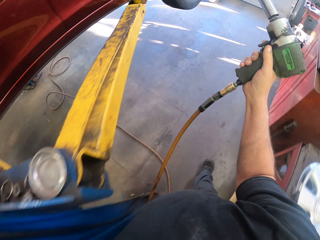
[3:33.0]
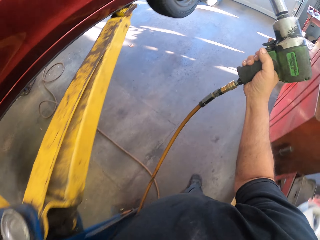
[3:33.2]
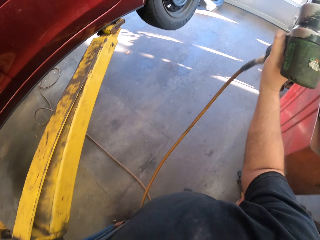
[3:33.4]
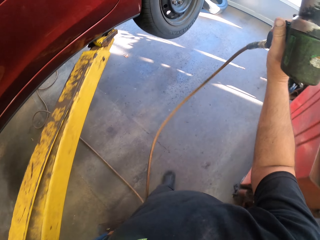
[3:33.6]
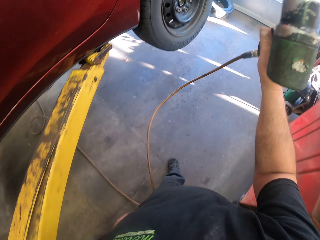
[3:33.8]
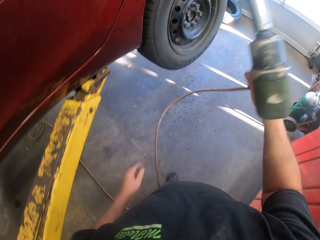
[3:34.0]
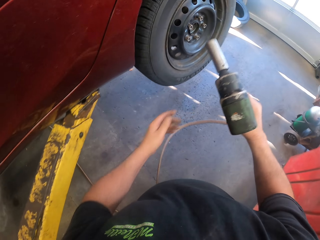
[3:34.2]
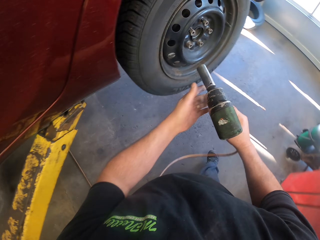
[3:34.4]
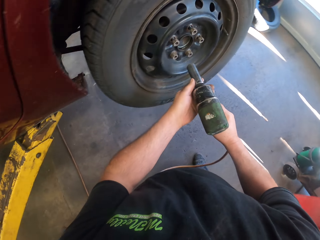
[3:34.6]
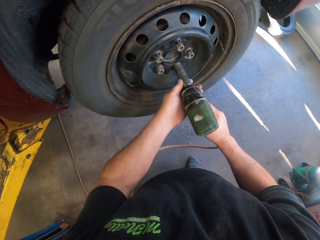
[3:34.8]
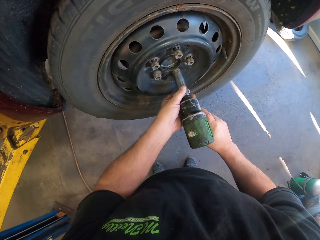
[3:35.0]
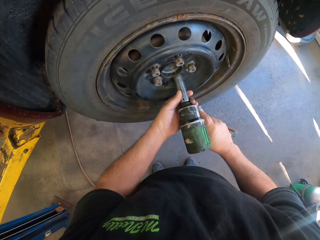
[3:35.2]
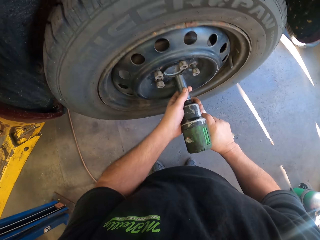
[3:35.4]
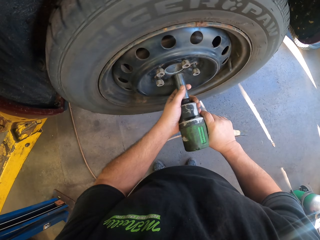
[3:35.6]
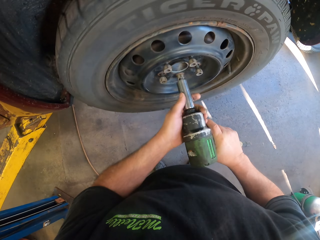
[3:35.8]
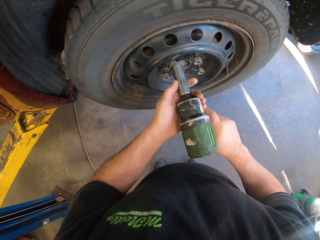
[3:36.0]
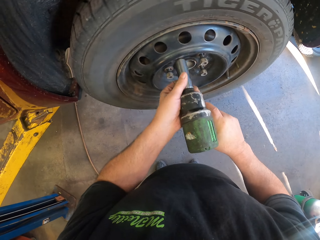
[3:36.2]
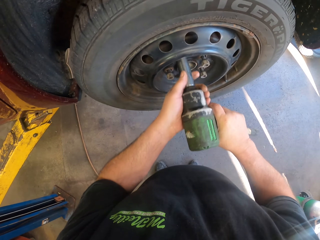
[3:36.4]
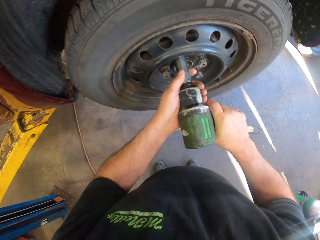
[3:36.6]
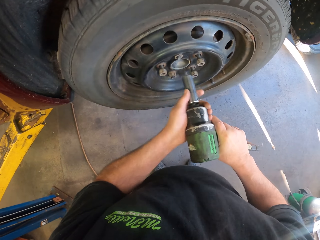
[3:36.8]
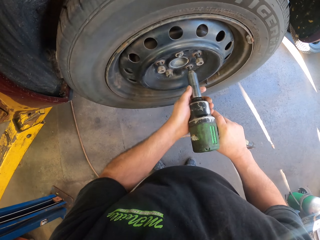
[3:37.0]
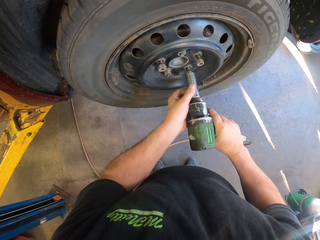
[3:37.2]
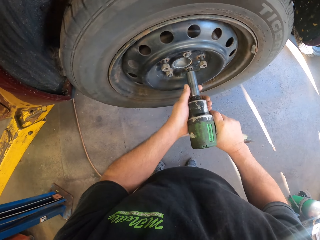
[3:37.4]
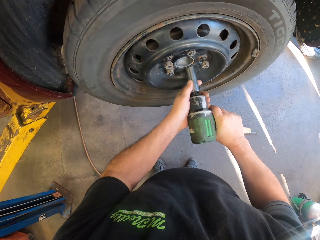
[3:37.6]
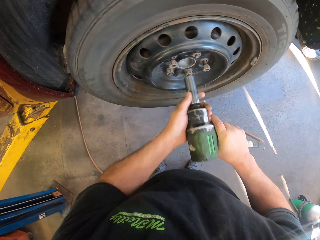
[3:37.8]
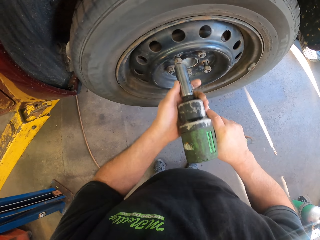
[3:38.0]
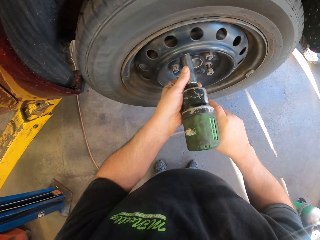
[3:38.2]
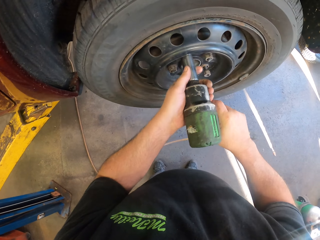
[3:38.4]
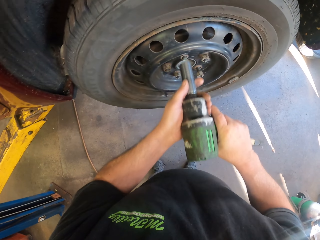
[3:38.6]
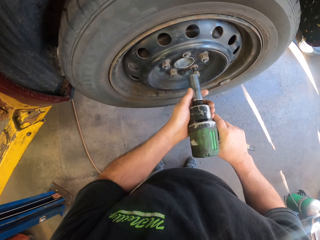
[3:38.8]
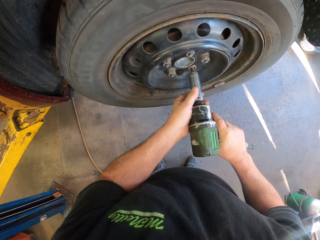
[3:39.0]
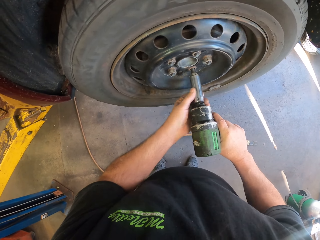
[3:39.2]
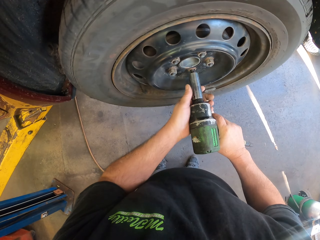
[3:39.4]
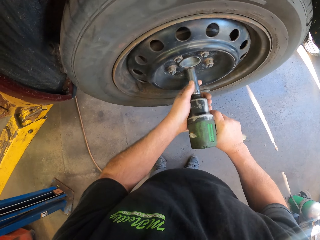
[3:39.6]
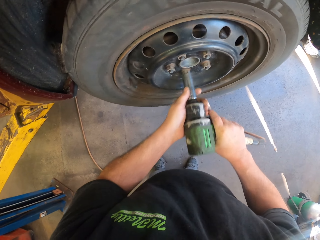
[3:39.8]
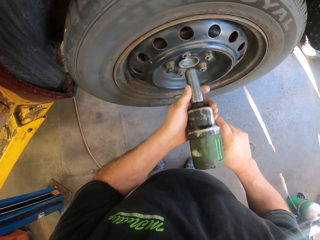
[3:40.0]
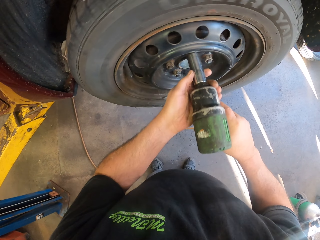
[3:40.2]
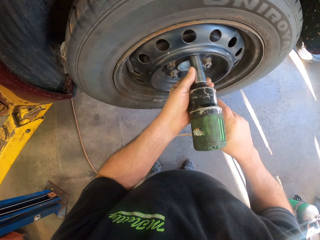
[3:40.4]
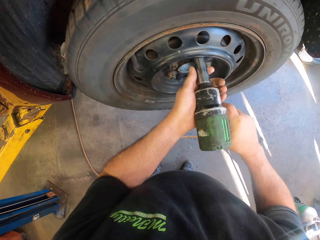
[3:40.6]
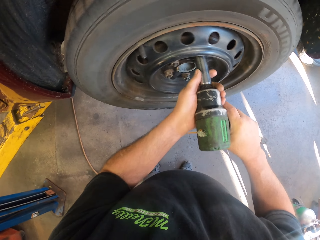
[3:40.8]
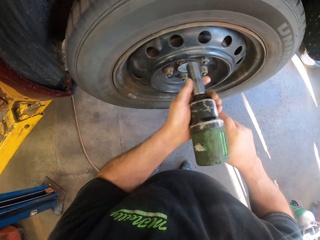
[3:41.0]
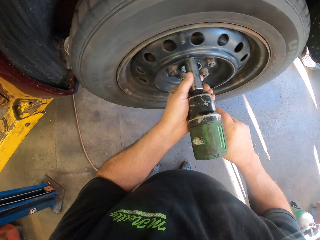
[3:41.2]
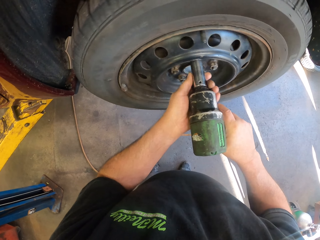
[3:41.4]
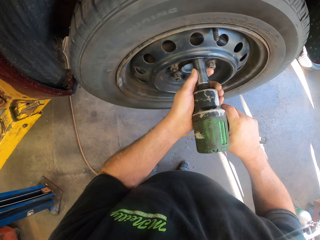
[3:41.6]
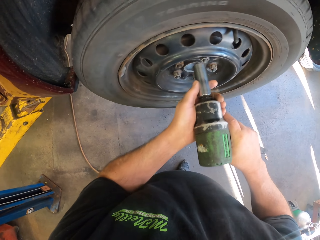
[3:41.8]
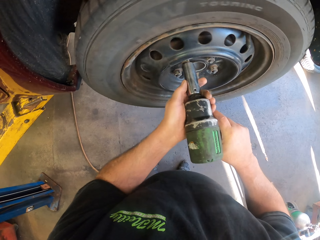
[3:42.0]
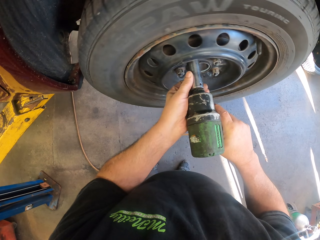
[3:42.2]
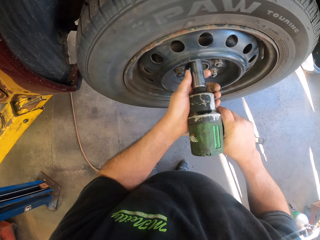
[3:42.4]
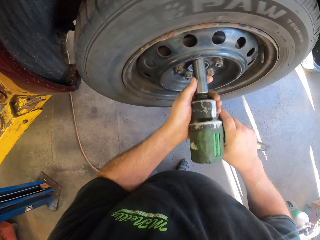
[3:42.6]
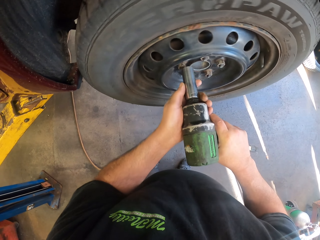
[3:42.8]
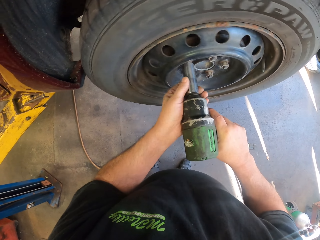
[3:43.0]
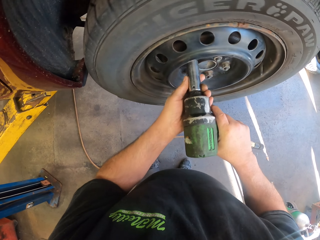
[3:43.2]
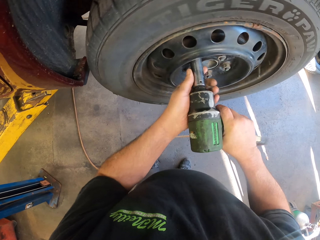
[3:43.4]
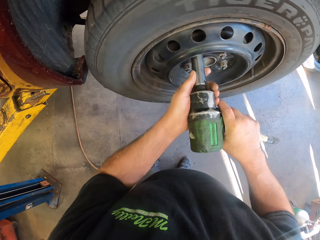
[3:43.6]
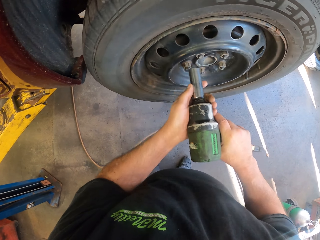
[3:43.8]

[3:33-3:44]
The camera wearer walks around in the garage. They fasten the bolt on the tires.

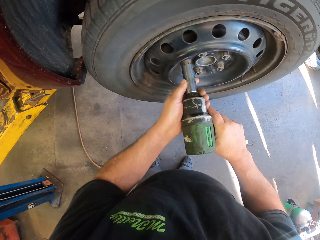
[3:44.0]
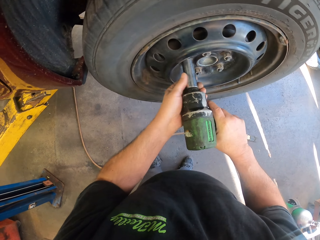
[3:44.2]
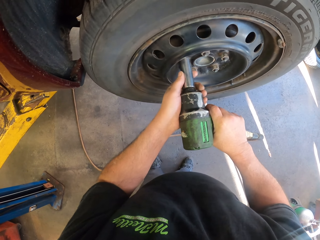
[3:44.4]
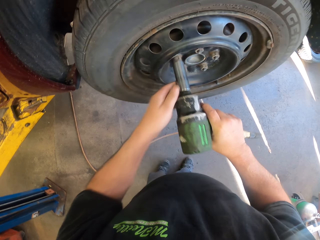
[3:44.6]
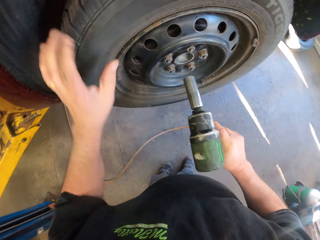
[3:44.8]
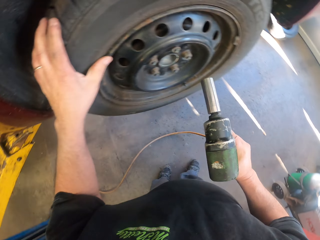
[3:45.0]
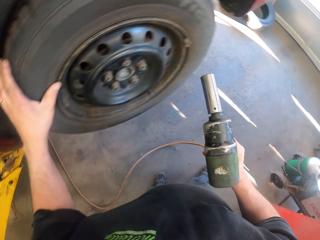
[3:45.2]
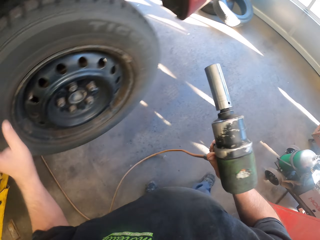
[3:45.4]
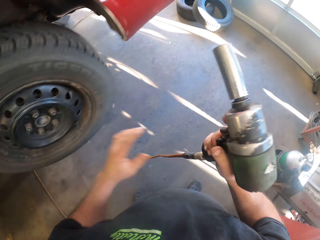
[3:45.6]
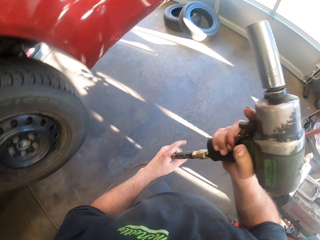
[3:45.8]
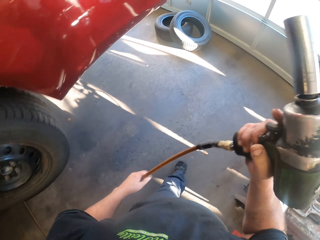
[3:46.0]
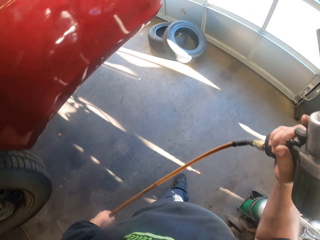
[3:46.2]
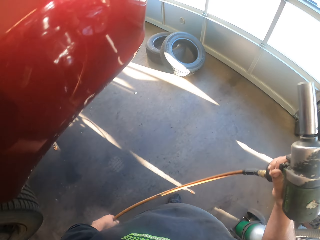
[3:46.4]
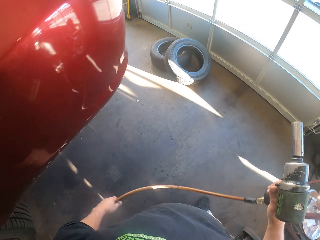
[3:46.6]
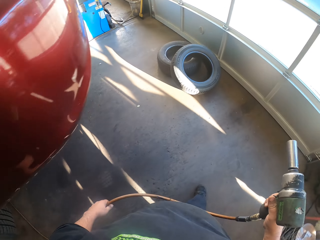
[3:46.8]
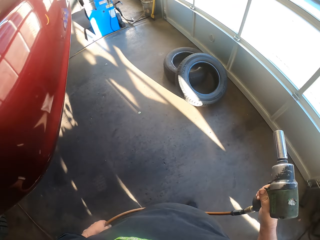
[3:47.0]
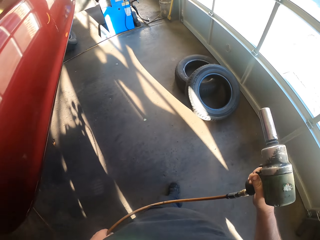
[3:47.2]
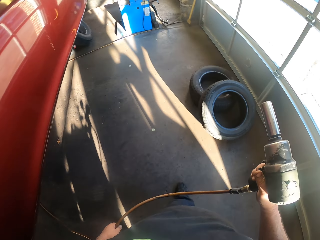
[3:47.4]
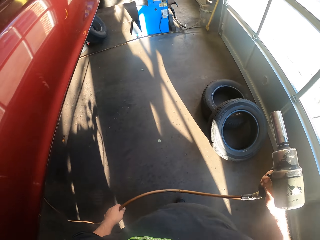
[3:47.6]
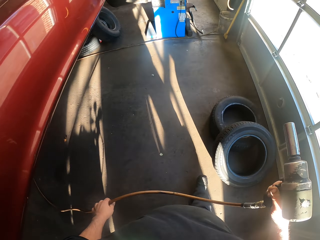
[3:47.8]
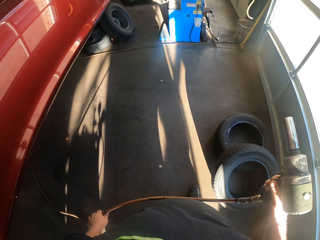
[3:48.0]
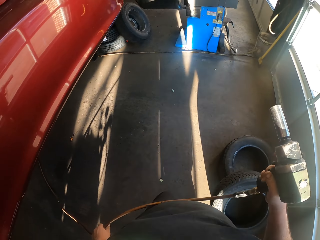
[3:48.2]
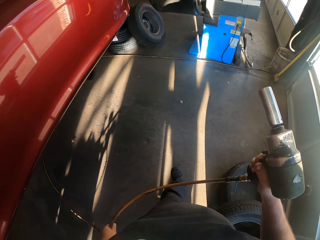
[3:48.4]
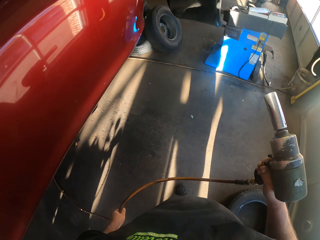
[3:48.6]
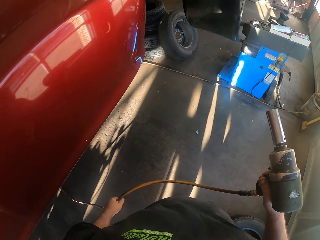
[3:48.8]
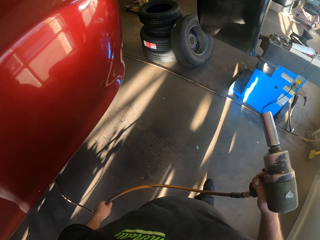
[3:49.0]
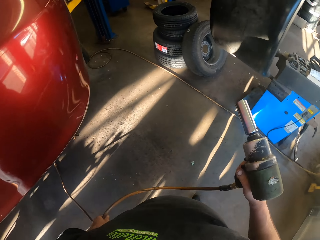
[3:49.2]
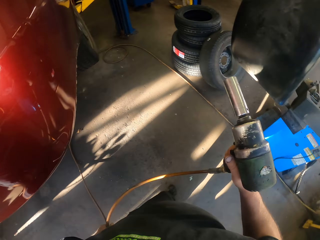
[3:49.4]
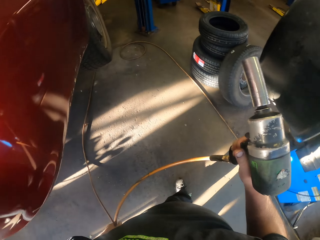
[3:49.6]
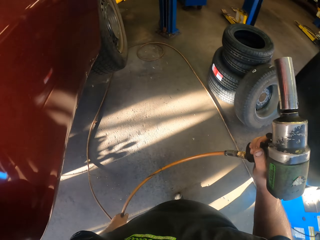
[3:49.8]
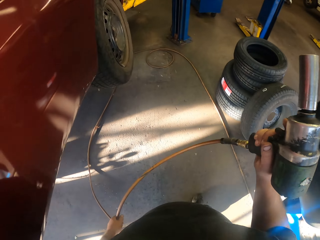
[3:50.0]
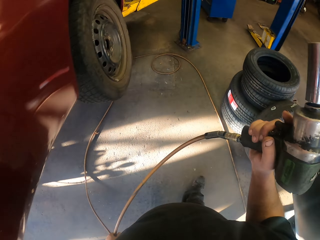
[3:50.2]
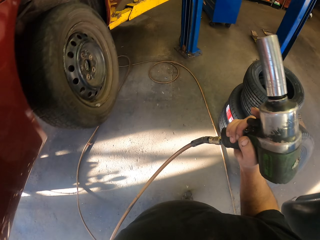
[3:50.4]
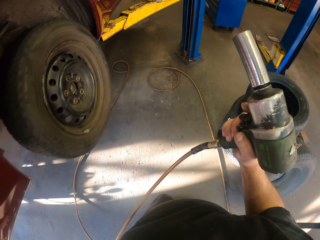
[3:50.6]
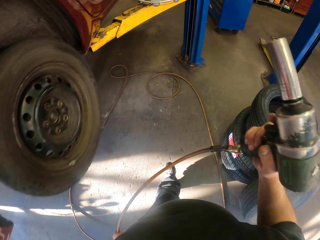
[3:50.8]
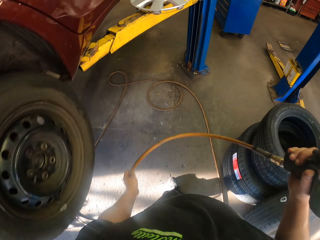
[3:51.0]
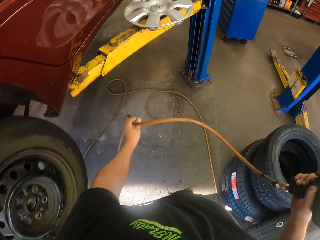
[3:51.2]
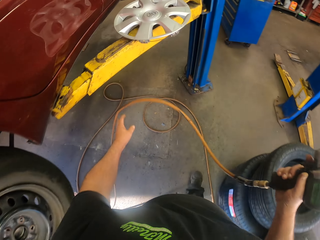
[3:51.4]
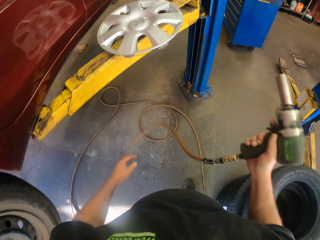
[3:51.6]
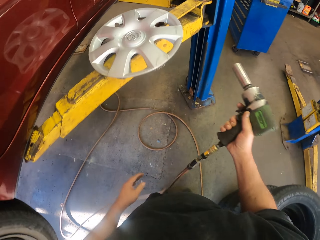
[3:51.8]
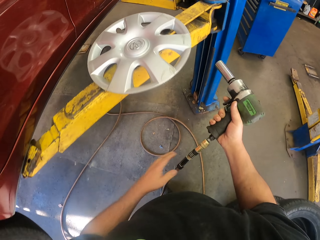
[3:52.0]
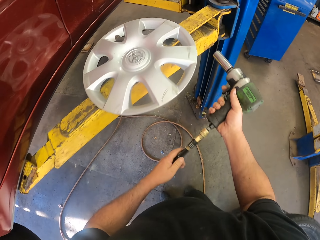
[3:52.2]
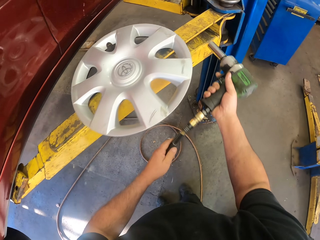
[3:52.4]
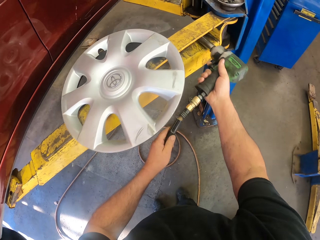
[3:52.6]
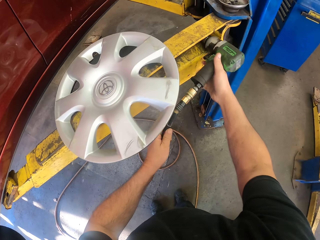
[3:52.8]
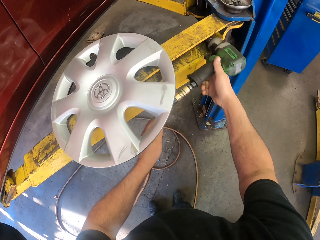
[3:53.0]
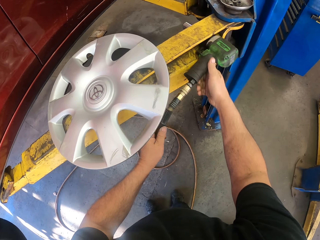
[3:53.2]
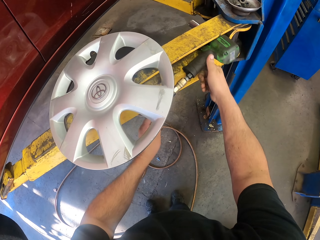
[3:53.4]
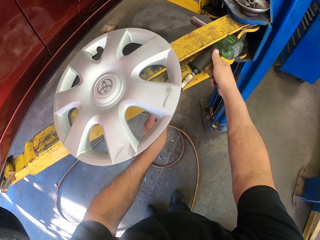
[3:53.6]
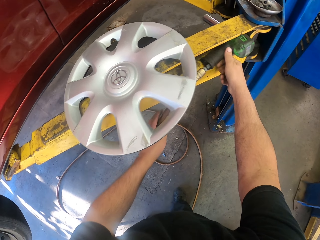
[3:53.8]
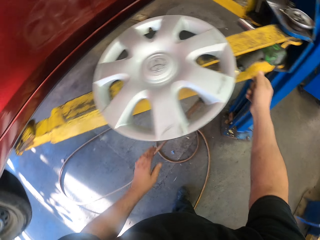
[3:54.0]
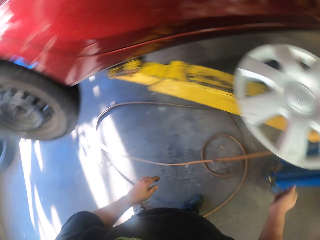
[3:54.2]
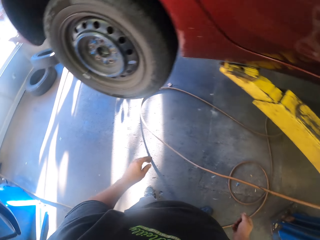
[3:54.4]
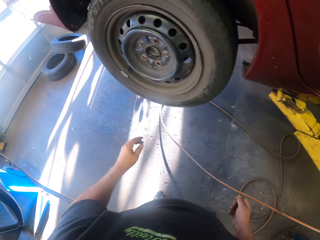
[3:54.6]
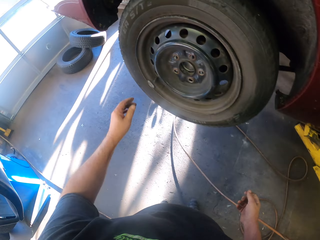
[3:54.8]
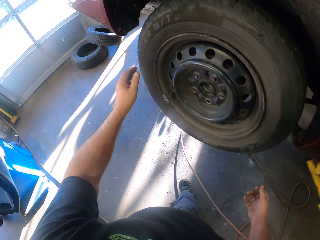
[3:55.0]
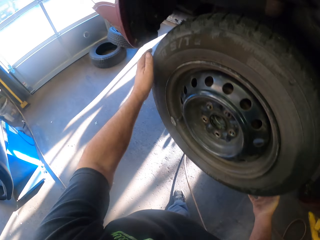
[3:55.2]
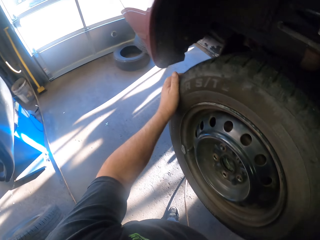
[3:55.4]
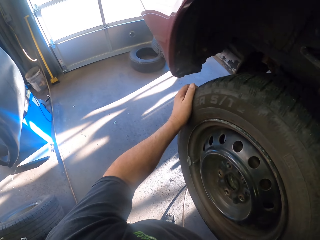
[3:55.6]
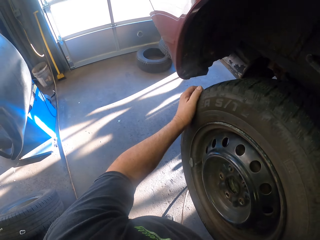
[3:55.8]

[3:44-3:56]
The camera wearer walks around in the garage. They put the fastener drill machine or pressure gun on the jack stand.
